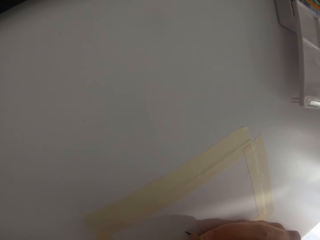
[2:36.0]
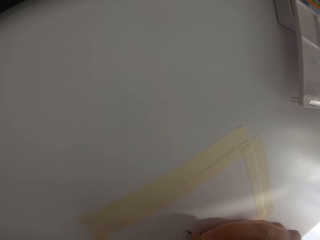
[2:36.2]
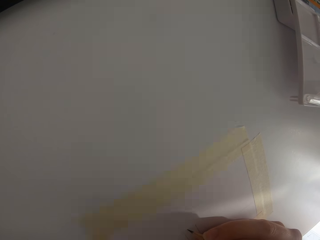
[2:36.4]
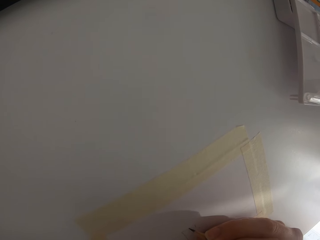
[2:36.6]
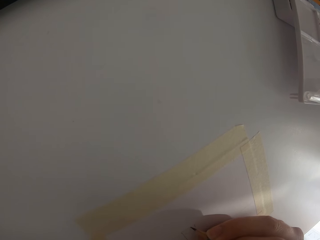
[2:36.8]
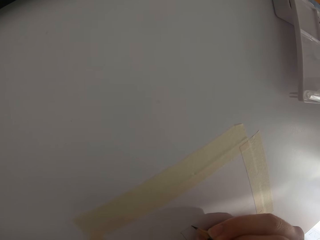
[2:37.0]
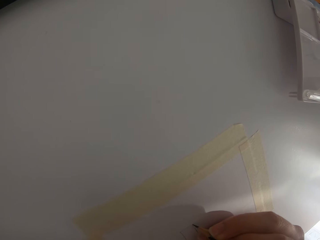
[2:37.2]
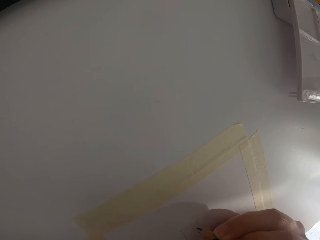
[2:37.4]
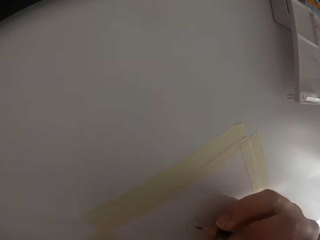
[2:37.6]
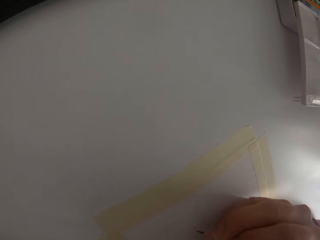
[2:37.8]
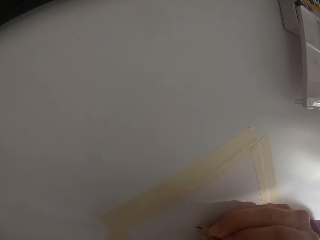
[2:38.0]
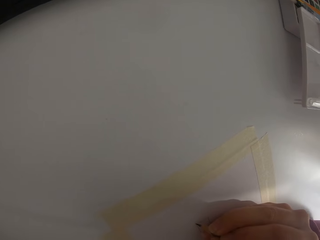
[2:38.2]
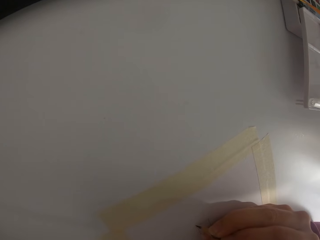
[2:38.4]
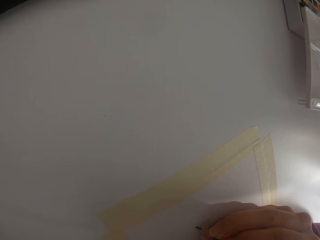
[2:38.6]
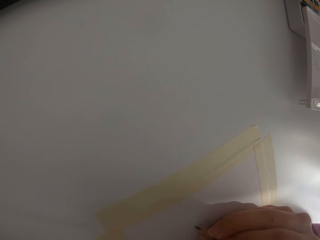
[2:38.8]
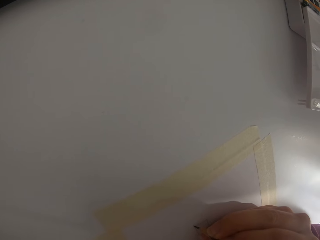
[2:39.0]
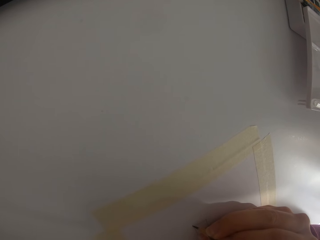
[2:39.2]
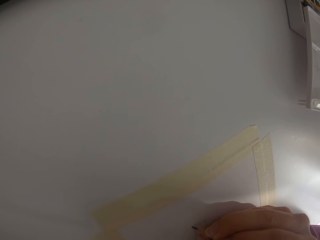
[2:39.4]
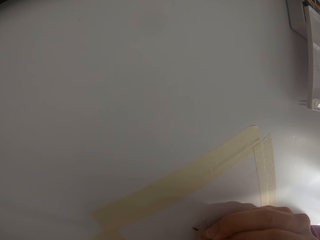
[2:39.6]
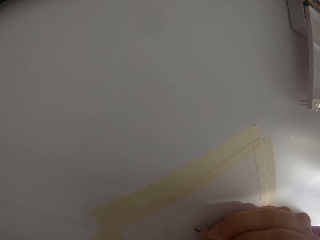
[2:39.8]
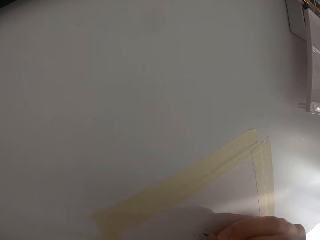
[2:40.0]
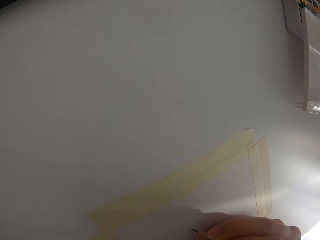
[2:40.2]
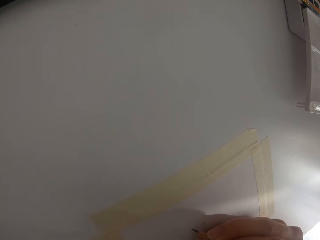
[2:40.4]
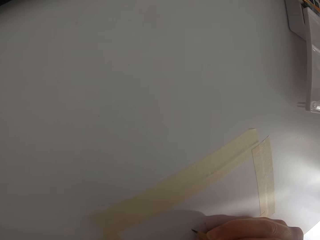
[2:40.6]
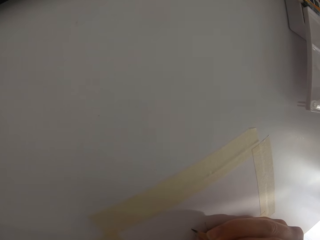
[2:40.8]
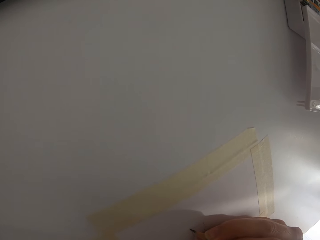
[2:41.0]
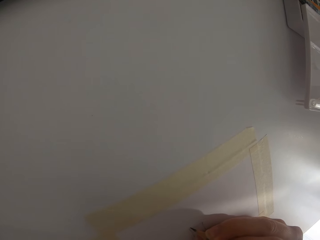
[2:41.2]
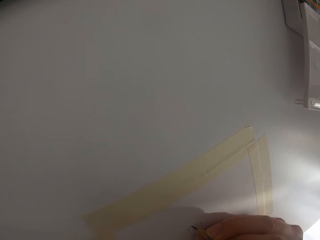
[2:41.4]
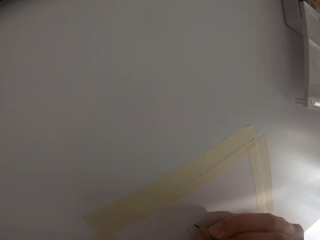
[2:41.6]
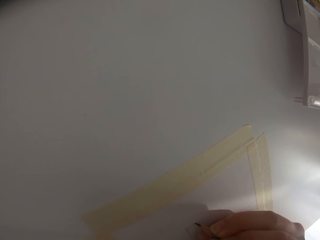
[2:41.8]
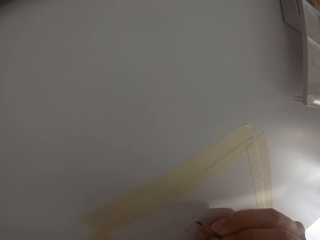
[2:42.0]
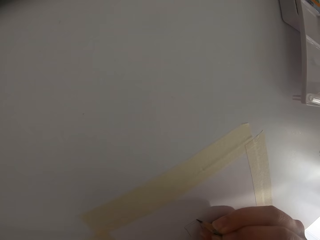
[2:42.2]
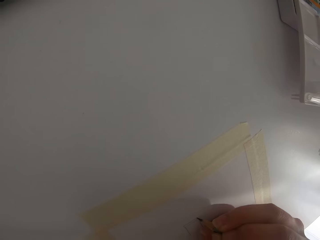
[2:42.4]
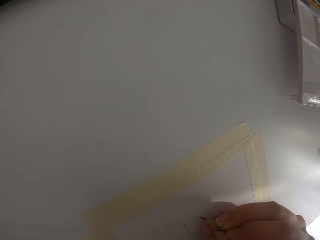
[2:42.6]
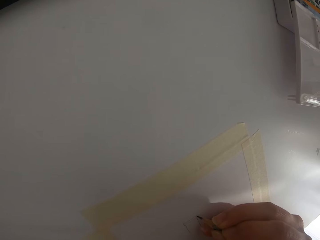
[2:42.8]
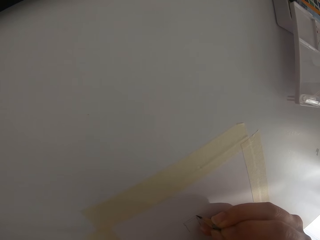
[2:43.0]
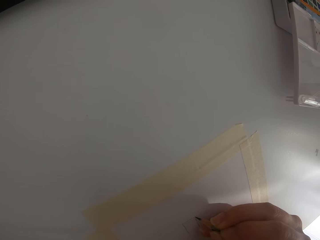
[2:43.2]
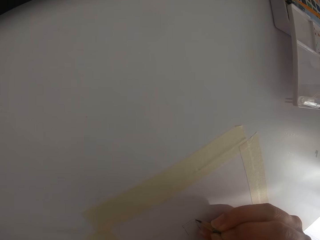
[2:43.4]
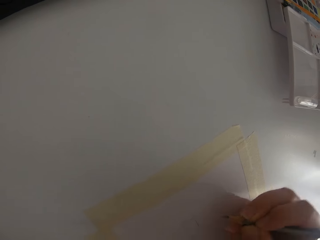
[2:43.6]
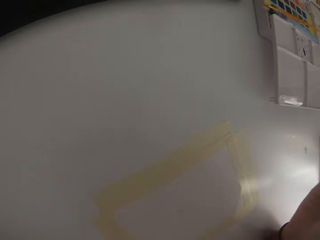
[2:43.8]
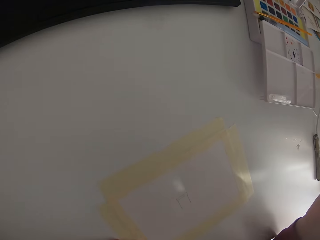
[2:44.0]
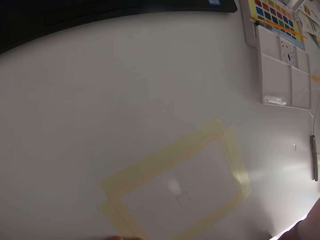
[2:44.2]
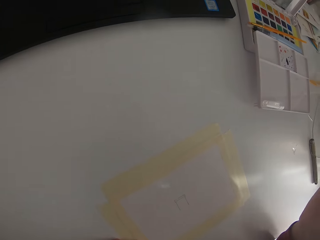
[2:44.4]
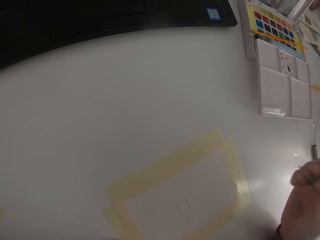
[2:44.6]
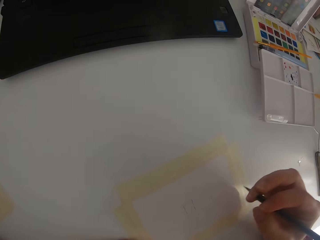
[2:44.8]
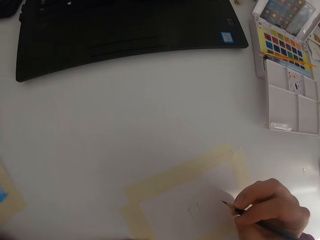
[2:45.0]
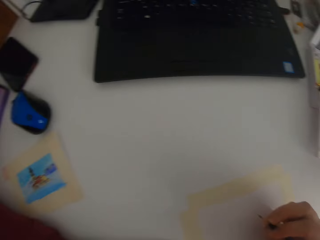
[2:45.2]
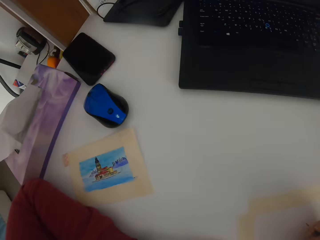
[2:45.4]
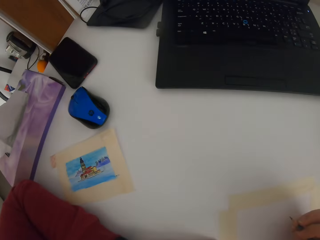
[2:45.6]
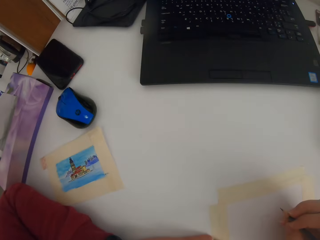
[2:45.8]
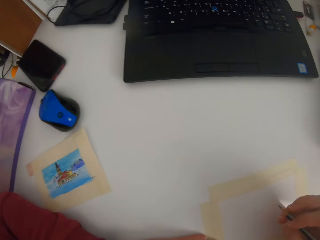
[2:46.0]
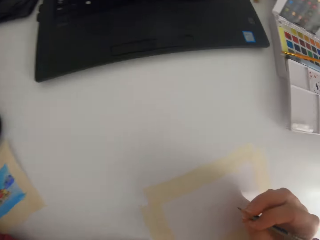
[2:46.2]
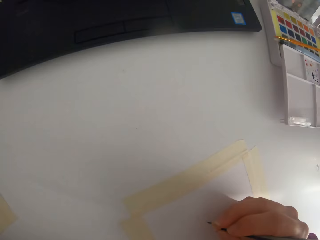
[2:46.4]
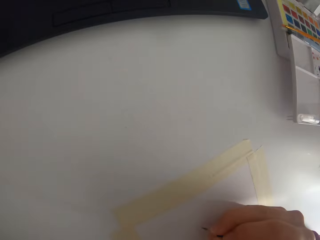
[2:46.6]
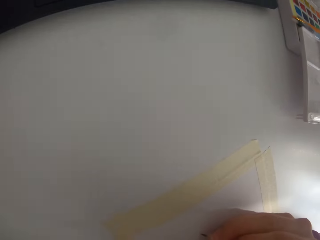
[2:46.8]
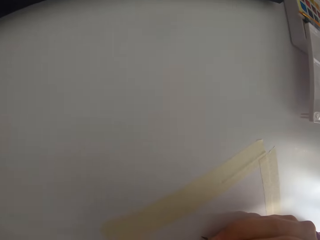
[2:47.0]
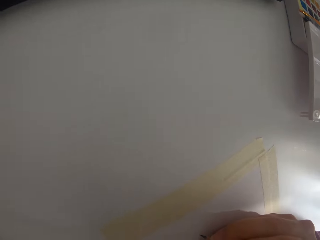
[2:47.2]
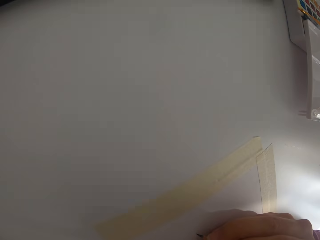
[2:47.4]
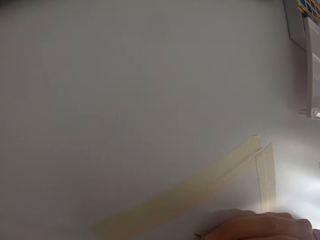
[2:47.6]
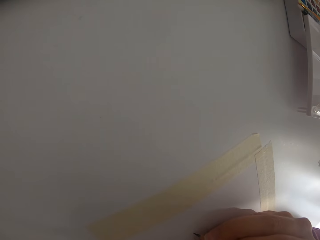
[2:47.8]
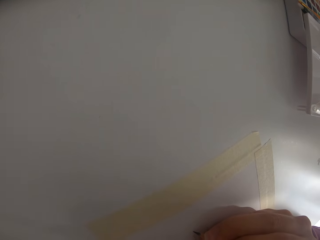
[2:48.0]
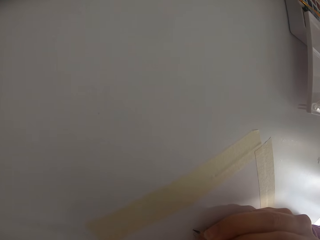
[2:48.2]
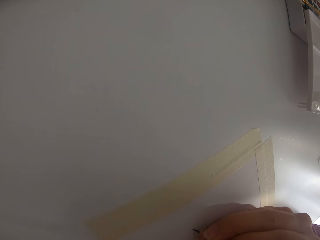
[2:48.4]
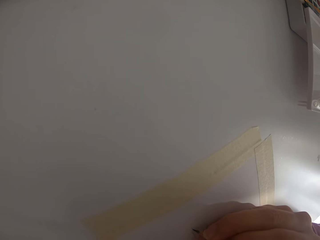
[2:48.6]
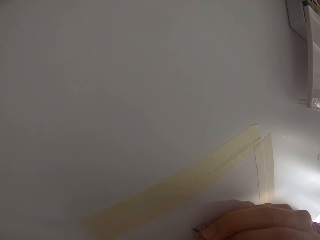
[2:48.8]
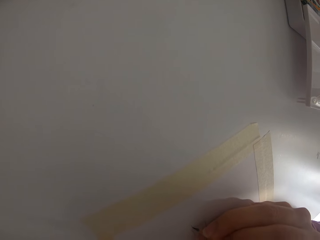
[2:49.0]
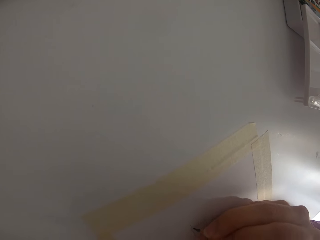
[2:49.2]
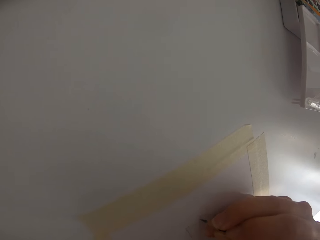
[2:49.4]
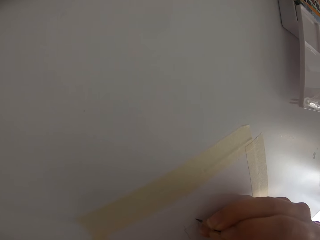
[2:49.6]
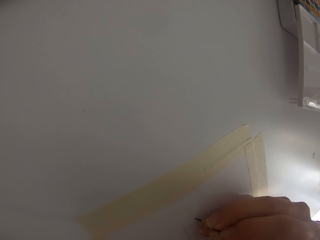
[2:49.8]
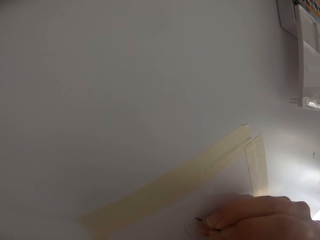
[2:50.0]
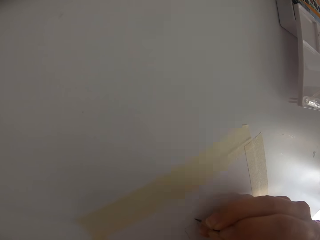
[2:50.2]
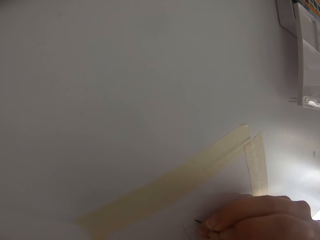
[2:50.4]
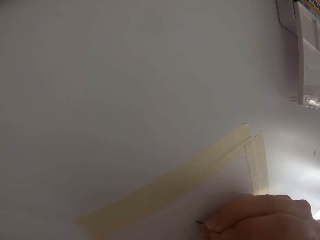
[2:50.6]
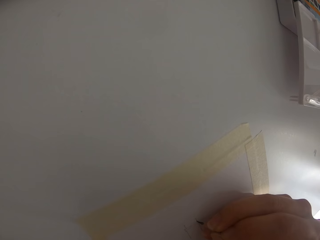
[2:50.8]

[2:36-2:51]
The camera wearer draws on the paper. They lift up the right hand. They check the portrait. They draw on the paper with a pencil.

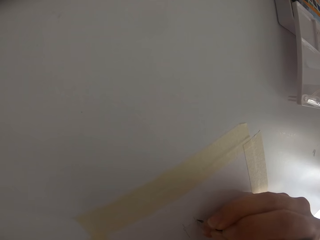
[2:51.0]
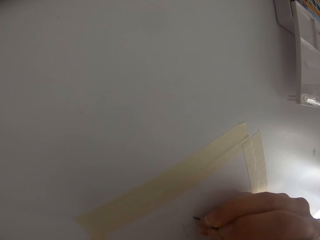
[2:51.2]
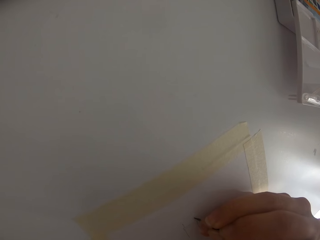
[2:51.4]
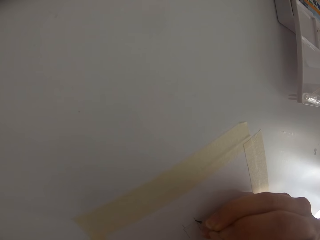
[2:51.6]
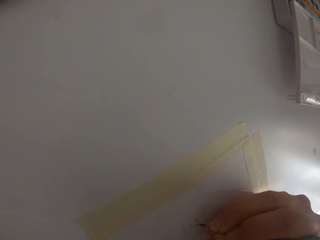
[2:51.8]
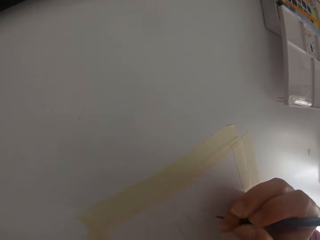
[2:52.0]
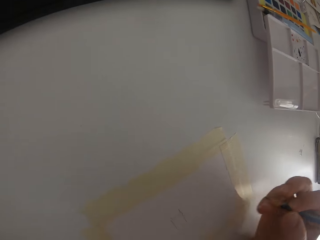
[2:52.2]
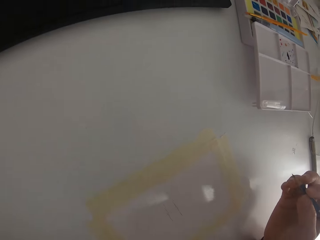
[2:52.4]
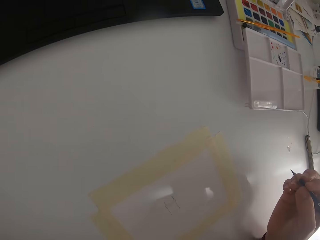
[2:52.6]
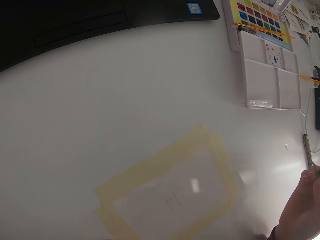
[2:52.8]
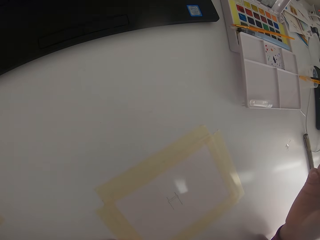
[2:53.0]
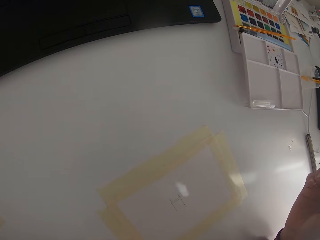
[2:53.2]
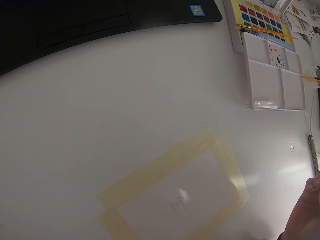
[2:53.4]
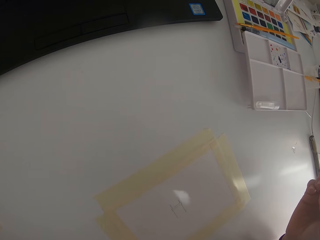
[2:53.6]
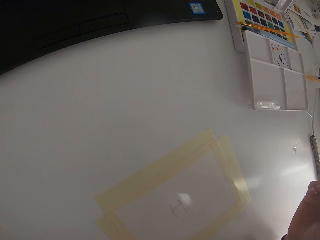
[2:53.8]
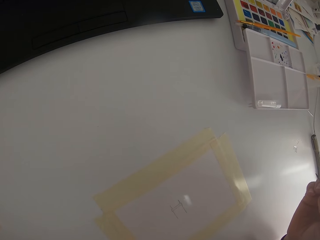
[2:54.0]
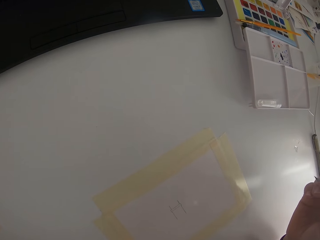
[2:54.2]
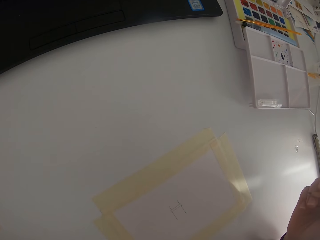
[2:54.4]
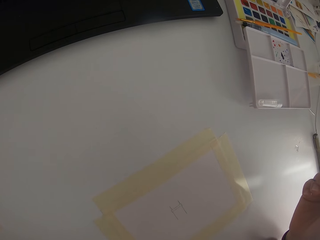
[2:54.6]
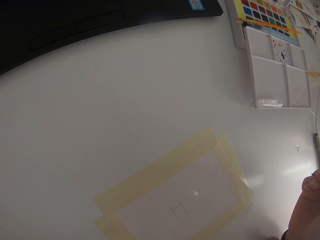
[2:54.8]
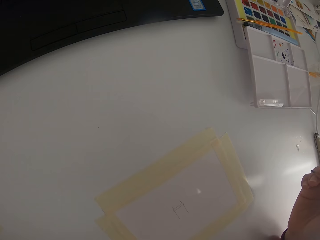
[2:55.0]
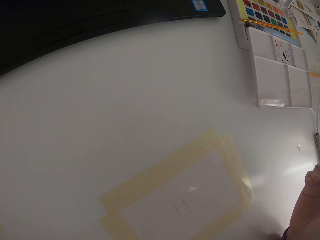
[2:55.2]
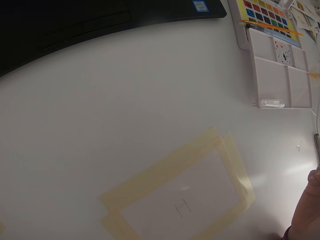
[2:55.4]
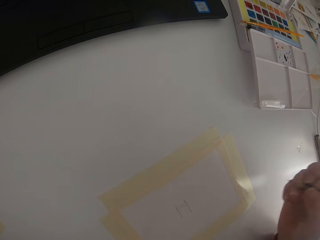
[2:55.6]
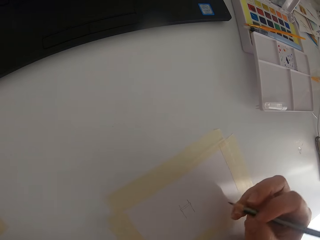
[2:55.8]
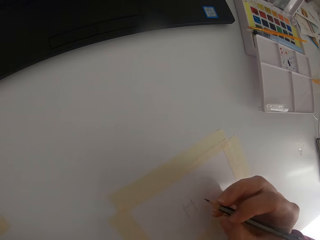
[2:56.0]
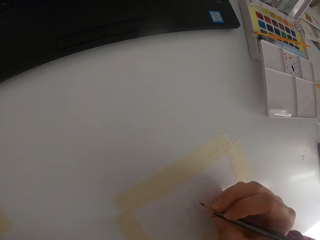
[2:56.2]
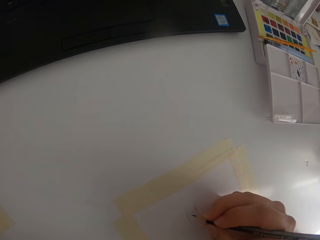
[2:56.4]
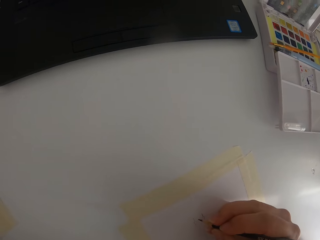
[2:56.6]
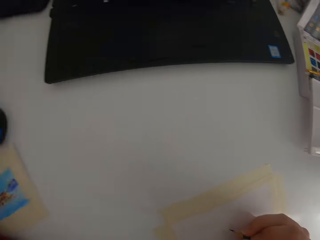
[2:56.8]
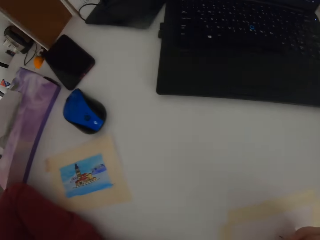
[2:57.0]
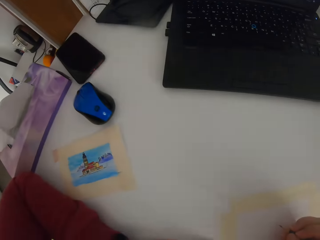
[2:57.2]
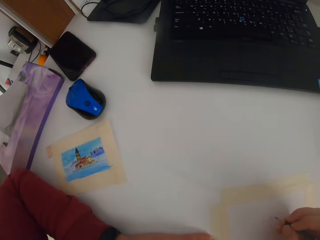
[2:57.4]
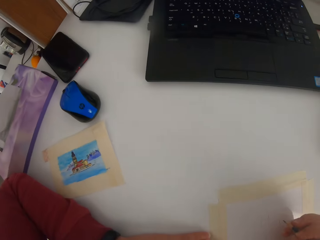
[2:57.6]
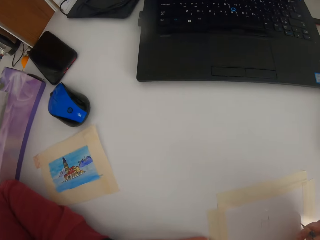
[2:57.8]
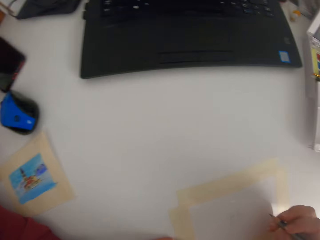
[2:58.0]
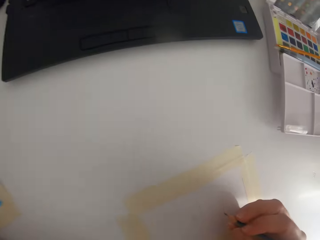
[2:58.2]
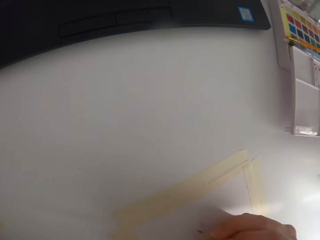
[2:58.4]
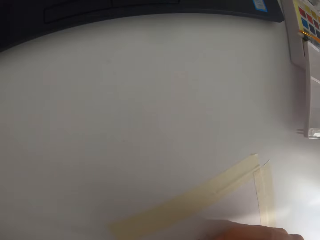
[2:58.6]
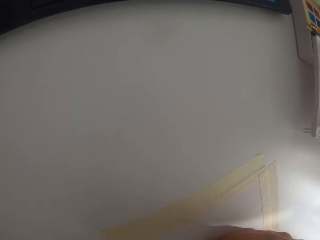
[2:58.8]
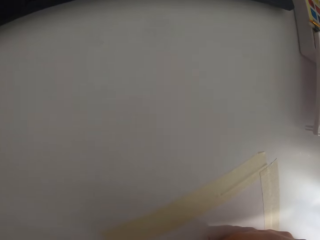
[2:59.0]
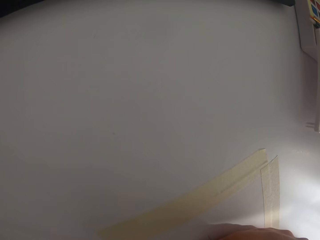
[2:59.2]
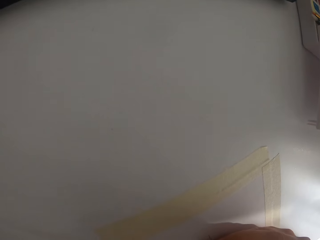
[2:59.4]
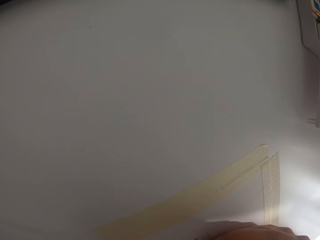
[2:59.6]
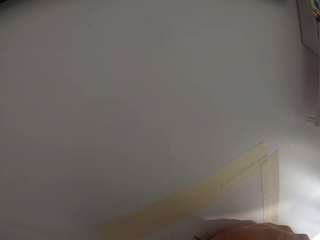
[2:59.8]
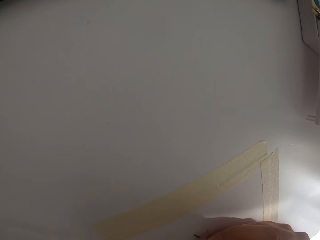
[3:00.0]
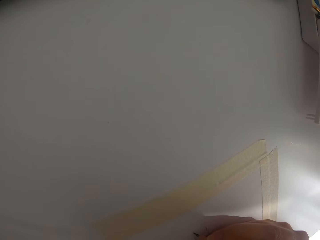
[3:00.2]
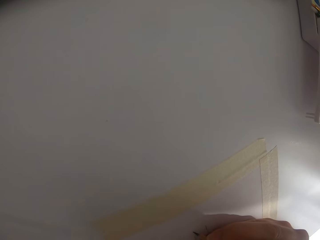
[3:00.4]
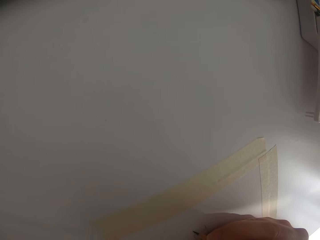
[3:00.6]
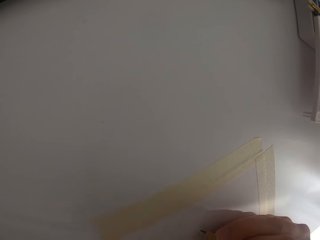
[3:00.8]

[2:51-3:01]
The camera wearer lifts up the right hand. They check the drawing. They draw with a pencil. They check the portrait. They draw on the paper with the pencil.
